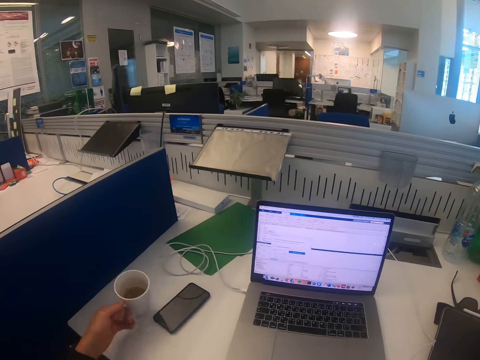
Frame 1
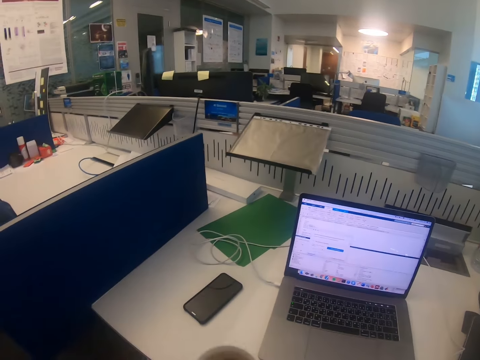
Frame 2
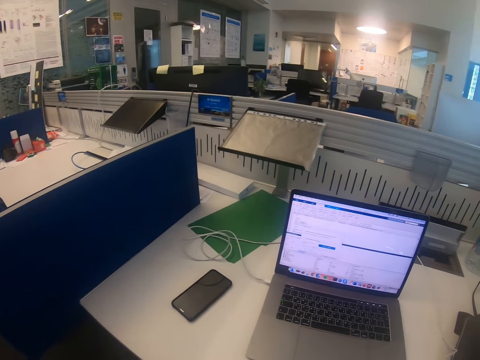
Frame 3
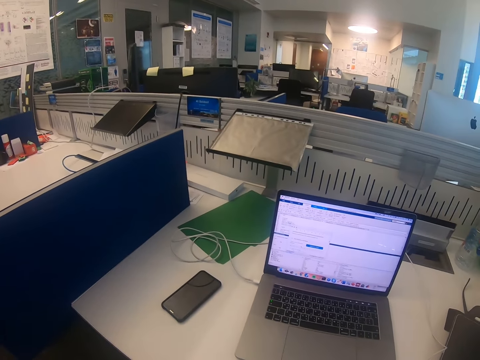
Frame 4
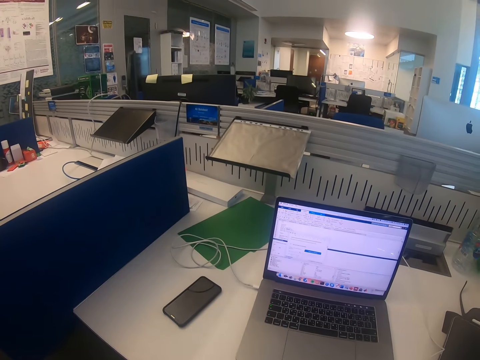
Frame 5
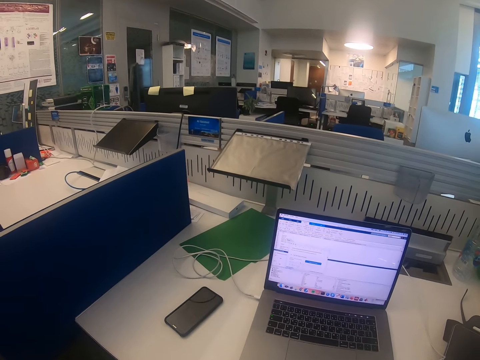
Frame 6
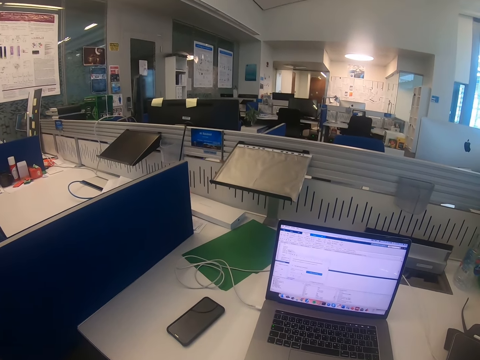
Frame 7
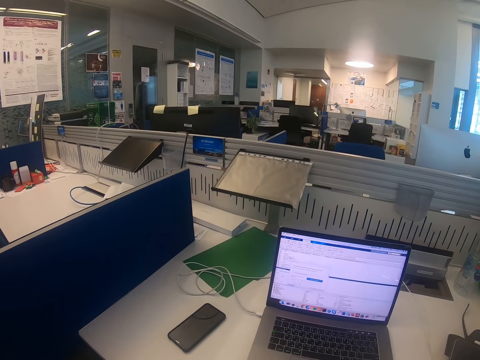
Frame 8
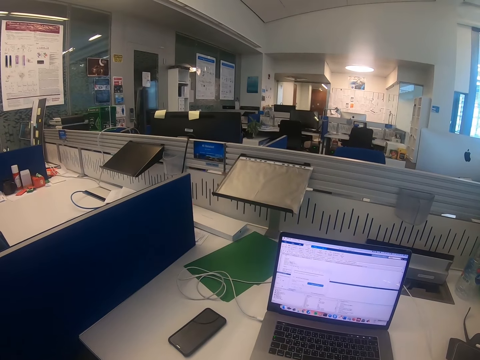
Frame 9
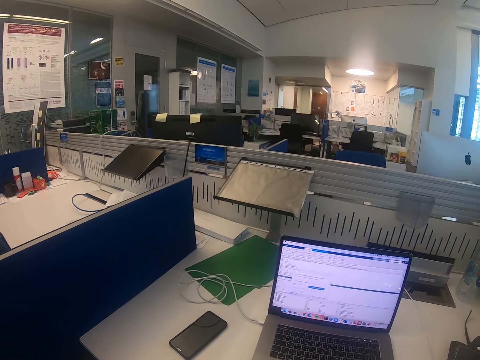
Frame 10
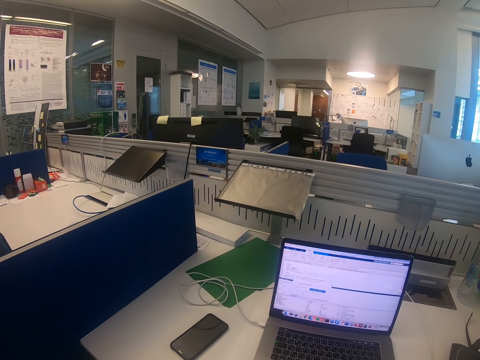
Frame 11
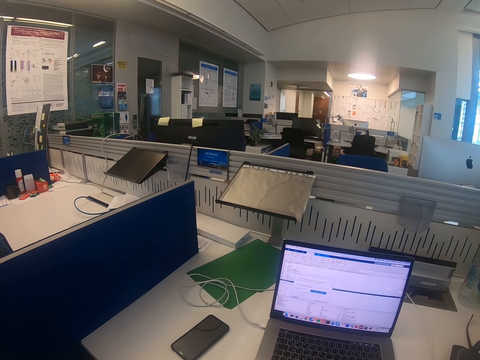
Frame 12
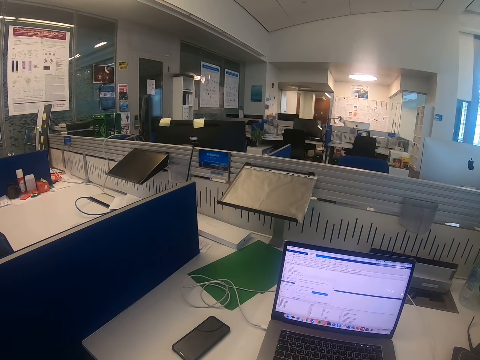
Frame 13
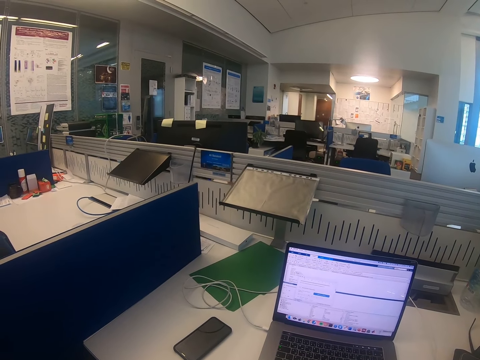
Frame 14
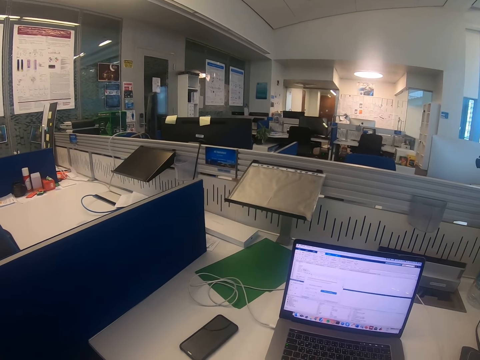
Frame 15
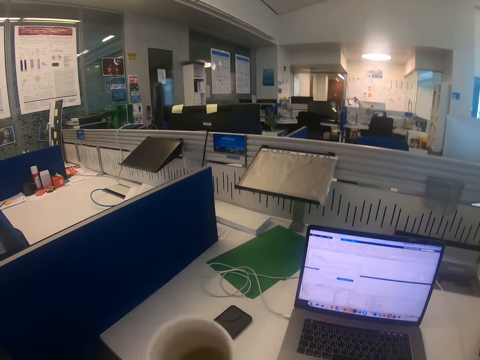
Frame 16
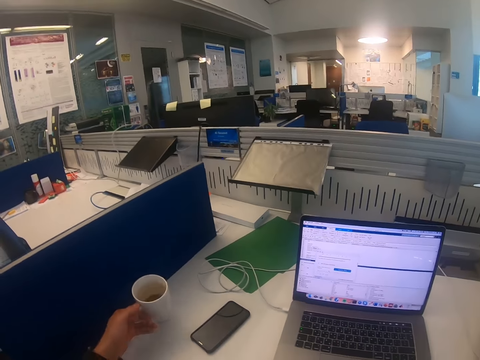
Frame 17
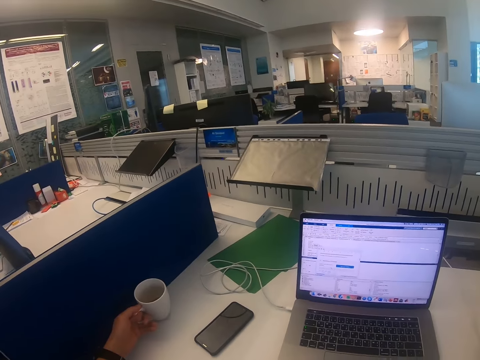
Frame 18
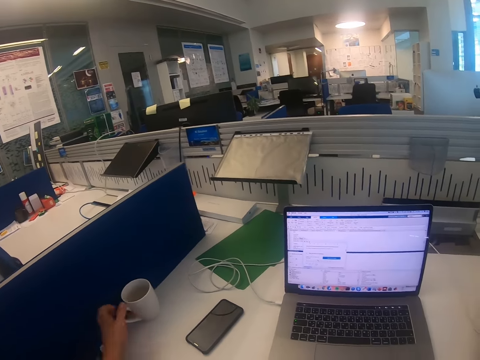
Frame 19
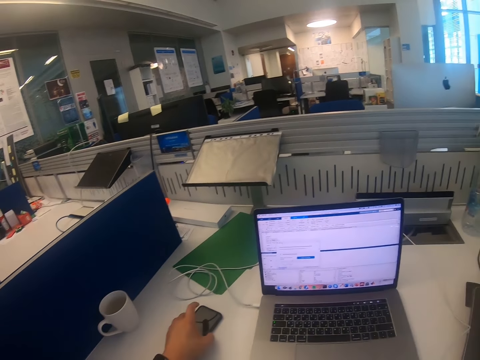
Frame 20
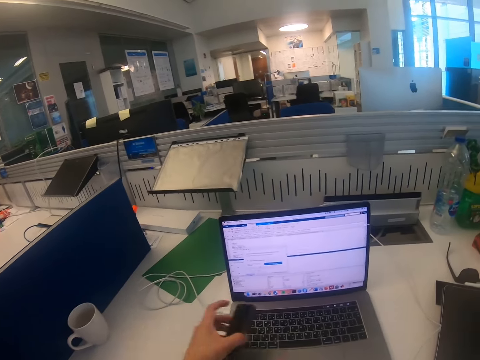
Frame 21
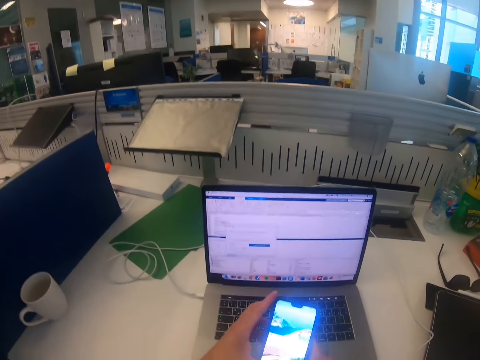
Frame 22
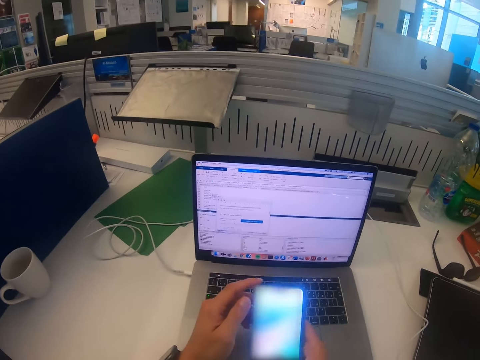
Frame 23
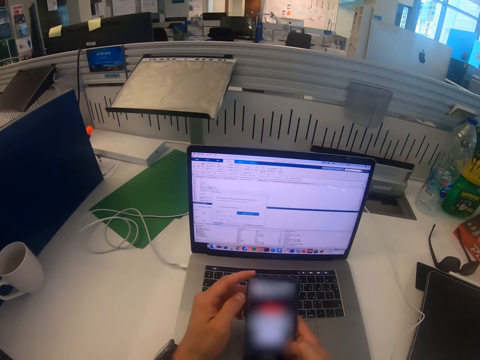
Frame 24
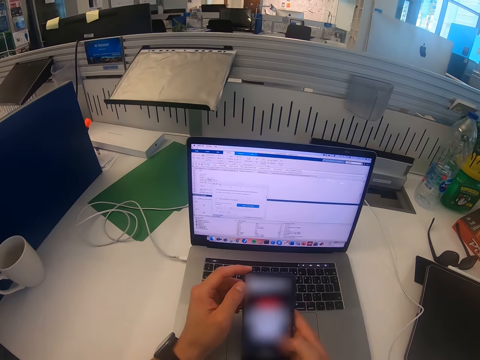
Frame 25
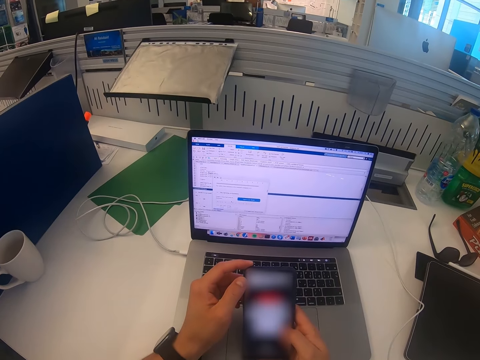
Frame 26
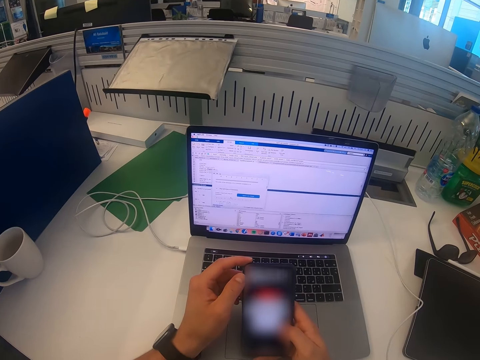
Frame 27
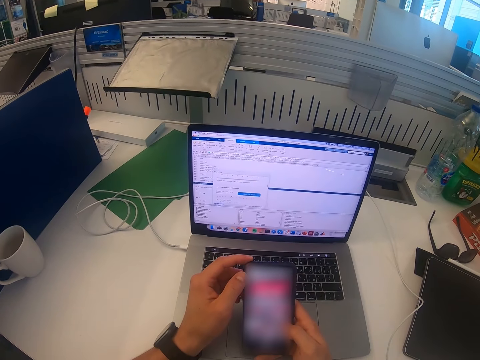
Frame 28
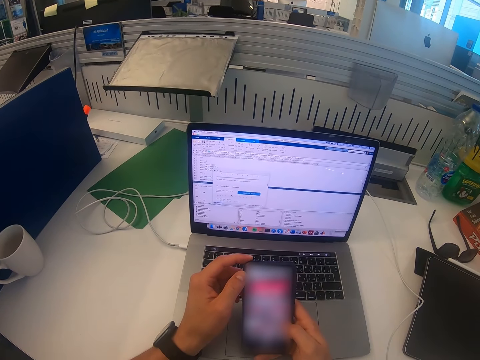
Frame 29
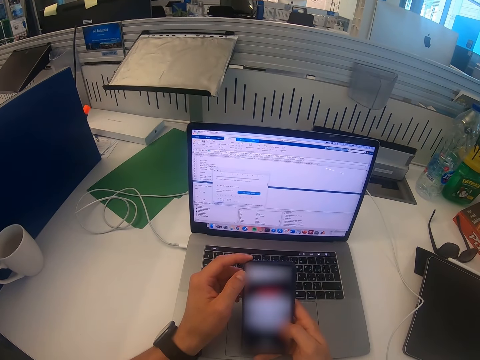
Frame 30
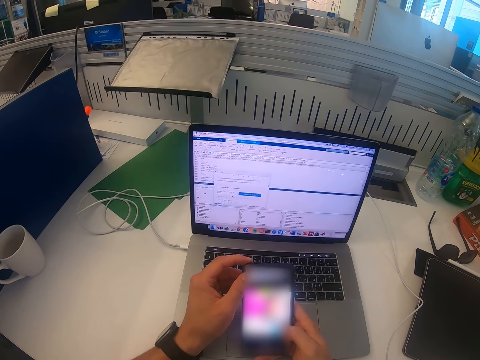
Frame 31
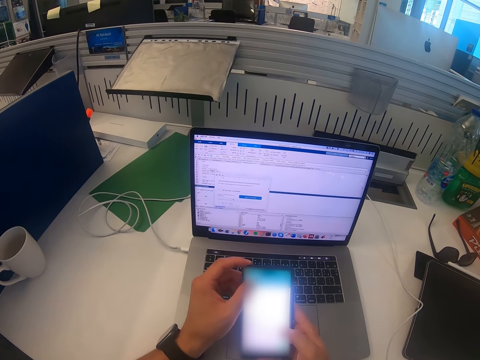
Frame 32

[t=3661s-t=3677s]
The camera wearer takes a cup of tea on the table. They sip tea from the cup. They drink the cup of tea. They put the cup of tea on the table. They pick up the phone from the table and scroll through the phone.

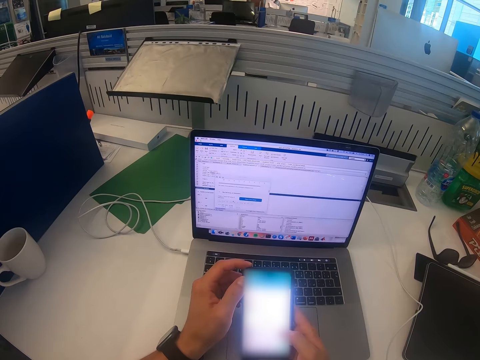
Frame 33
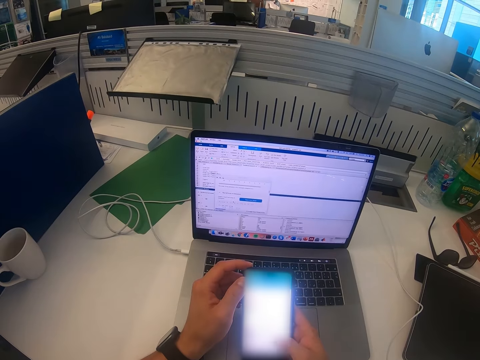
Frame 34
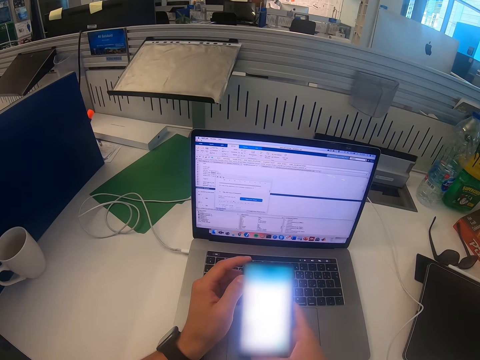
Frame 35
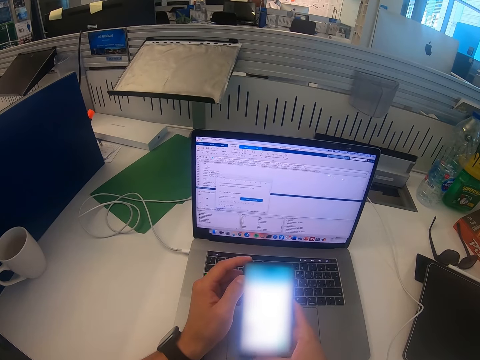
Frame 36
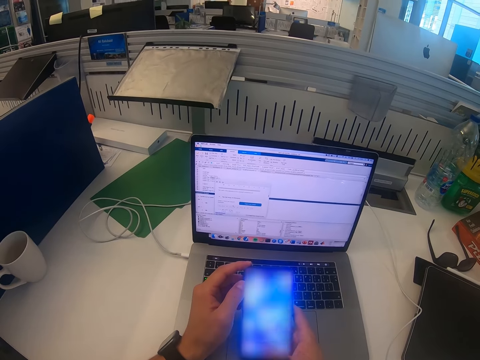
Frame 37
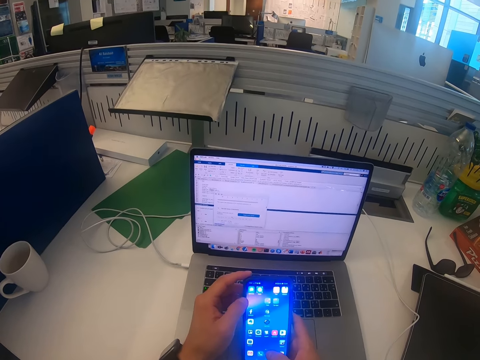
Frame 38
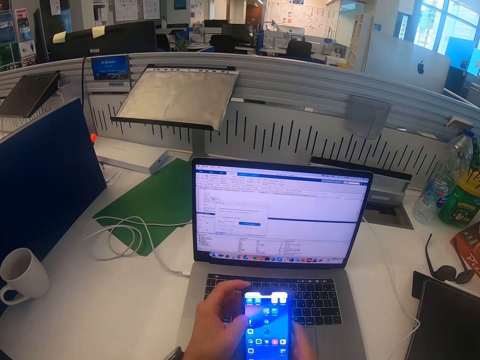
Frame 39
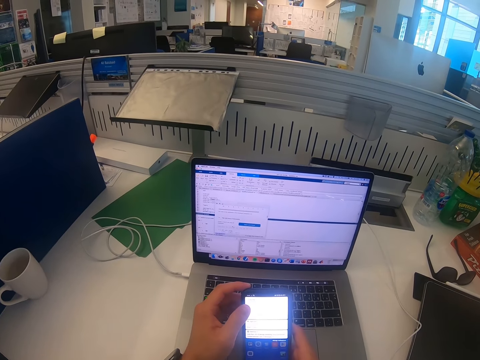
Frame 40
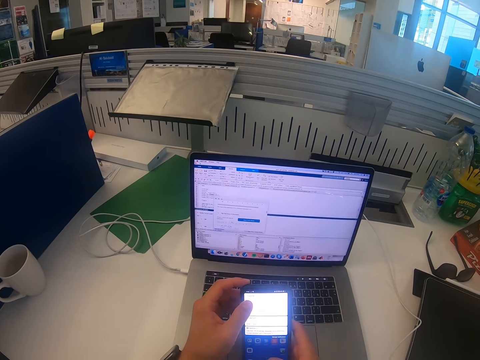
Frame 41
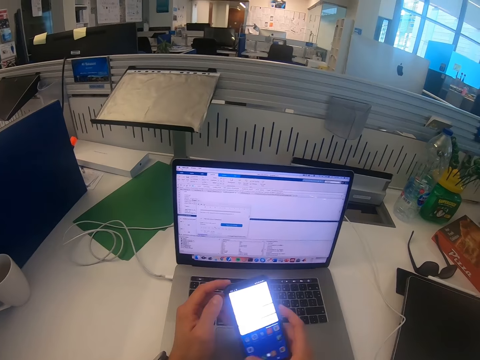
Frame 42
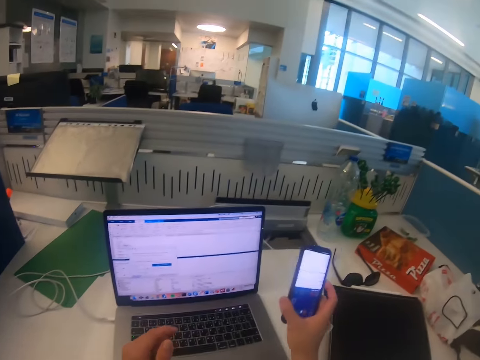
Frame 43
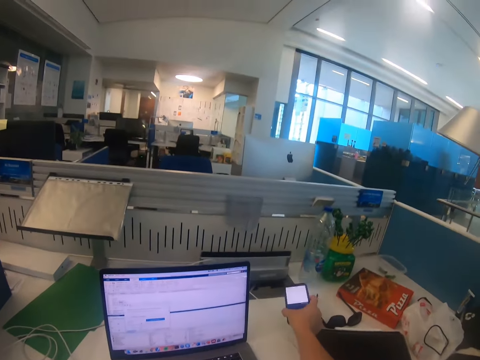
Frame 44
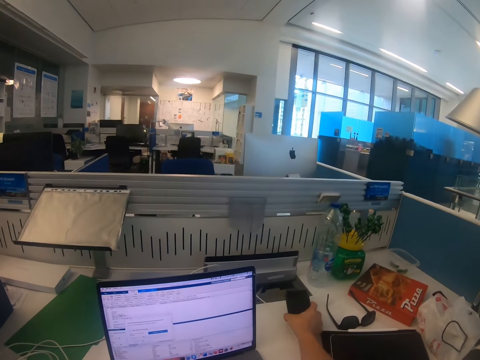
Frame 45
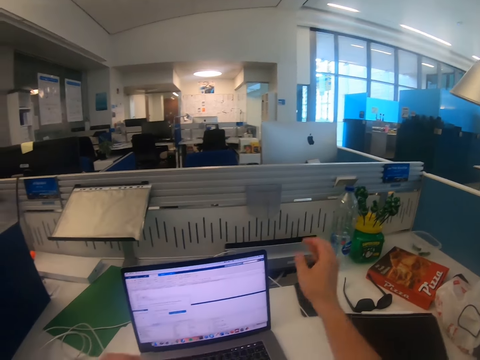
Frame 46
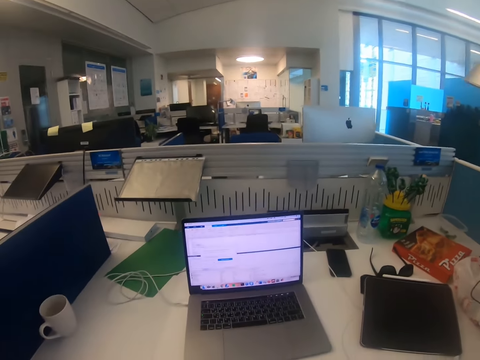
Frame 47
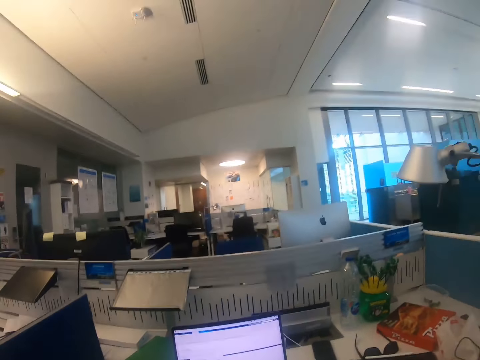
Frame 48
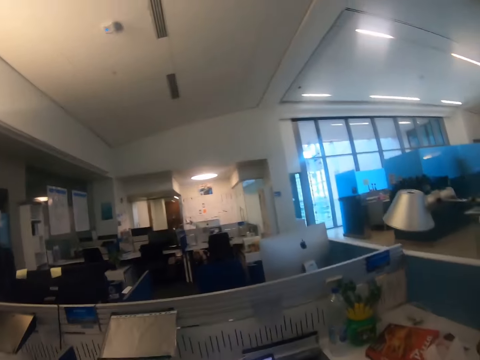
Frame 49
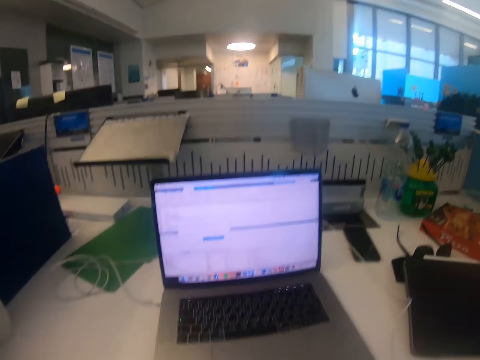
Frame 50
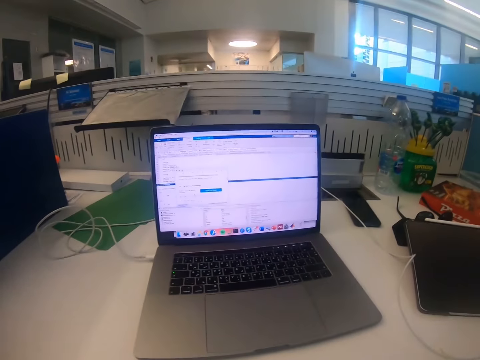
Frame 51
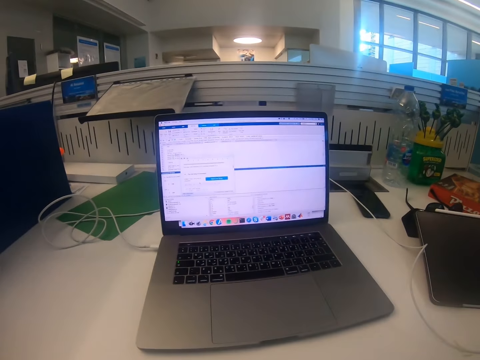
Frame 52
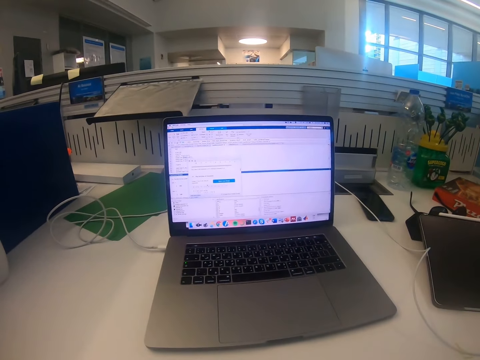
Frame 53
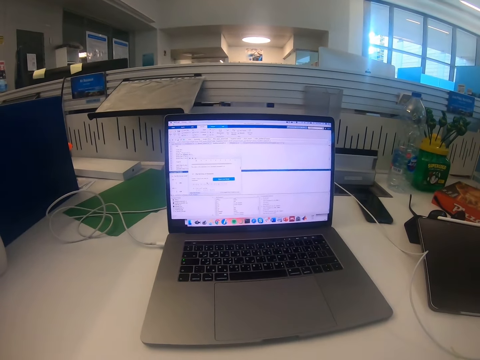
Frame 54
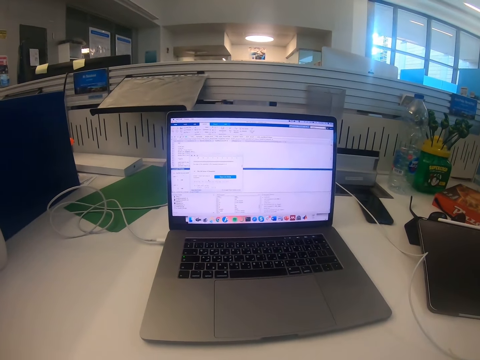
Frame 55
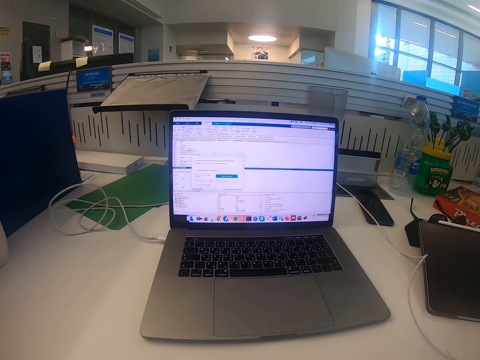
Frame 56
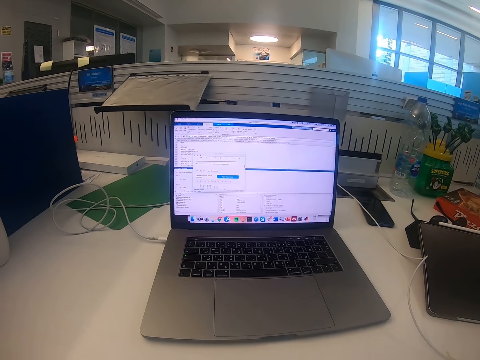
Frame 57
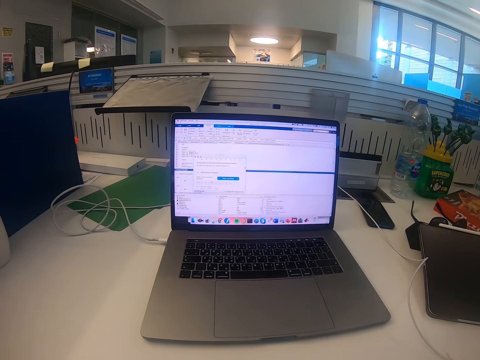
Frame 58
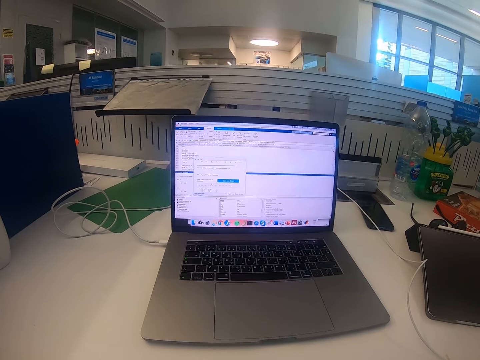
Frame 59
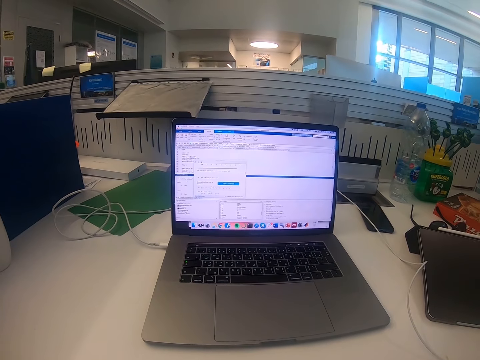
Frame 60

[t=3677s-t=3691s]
The camera wearer puts the phone on the table. They stare at the laptop.
